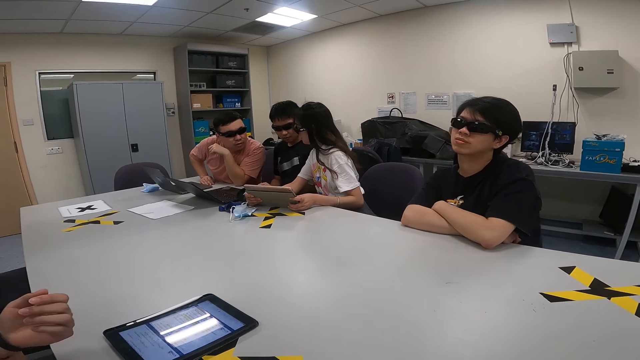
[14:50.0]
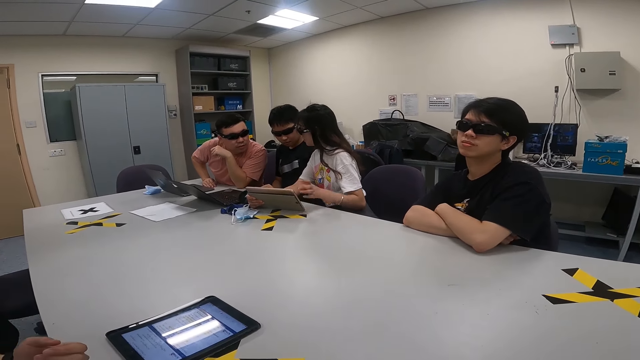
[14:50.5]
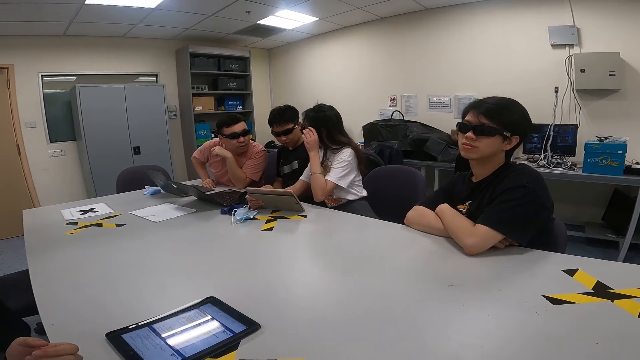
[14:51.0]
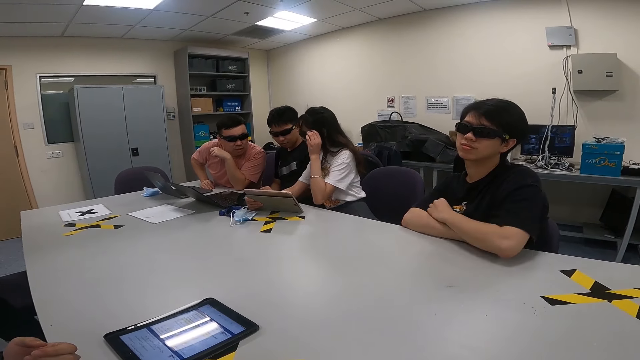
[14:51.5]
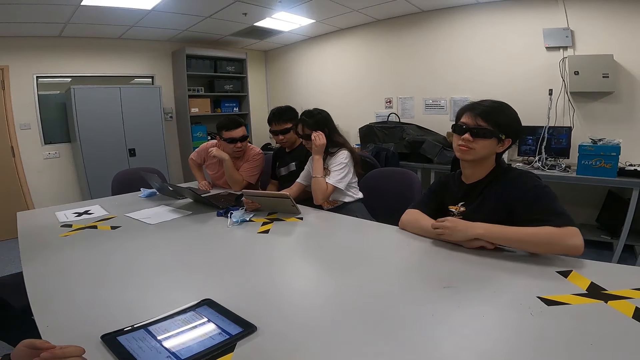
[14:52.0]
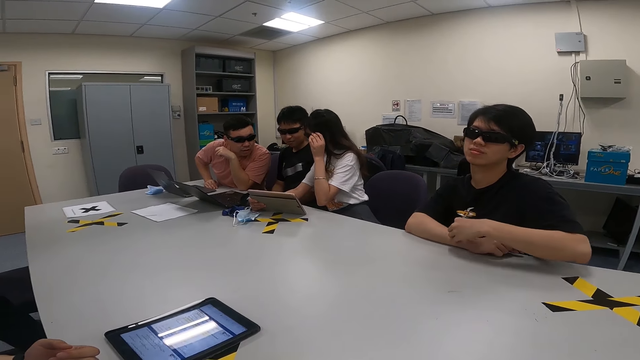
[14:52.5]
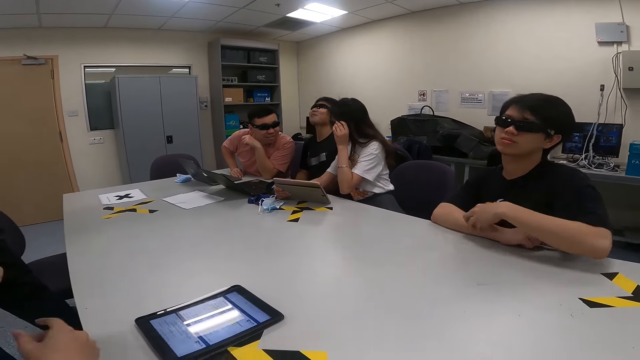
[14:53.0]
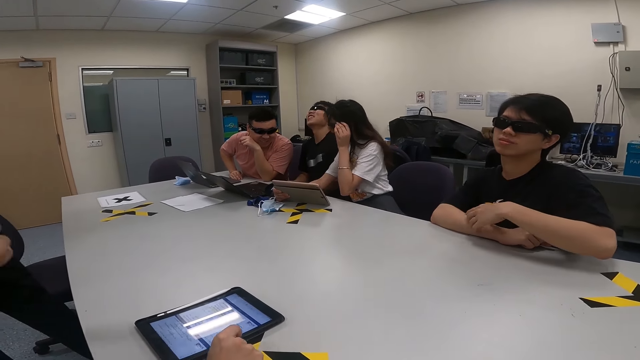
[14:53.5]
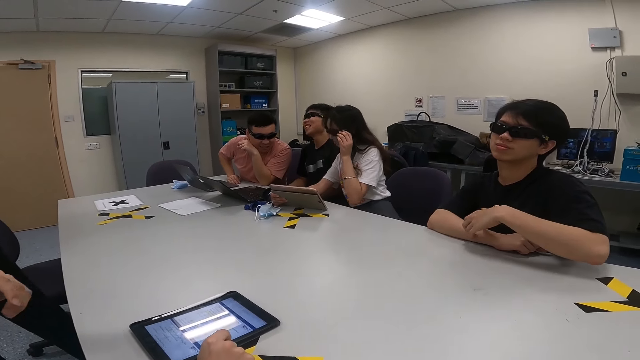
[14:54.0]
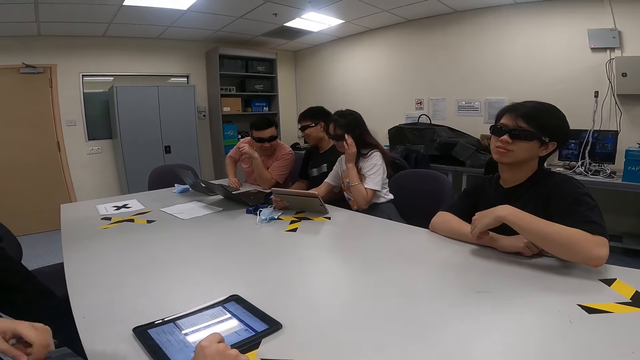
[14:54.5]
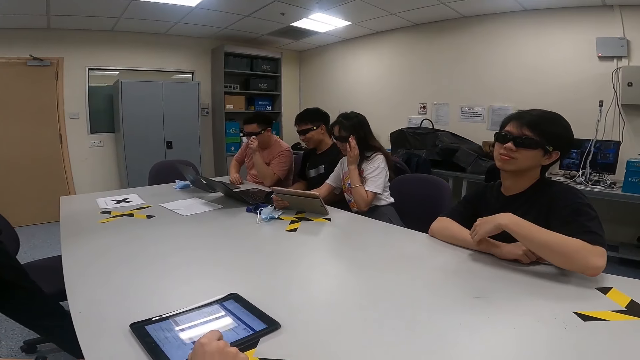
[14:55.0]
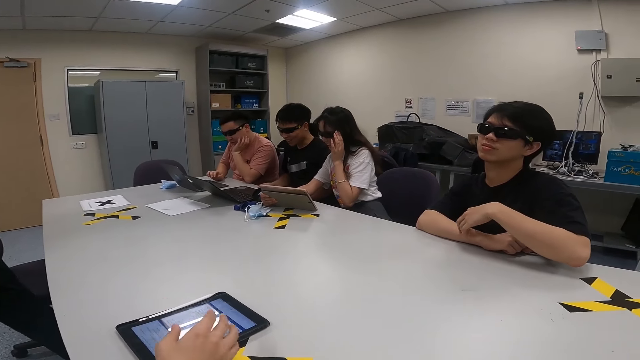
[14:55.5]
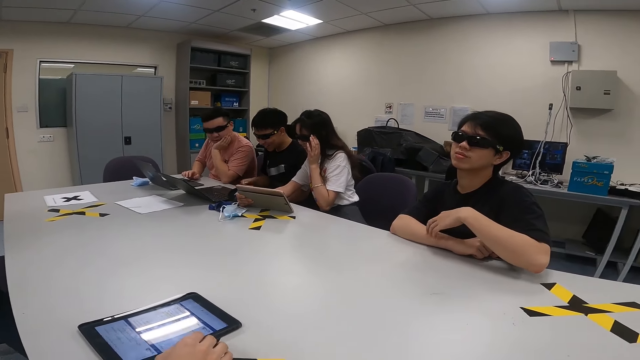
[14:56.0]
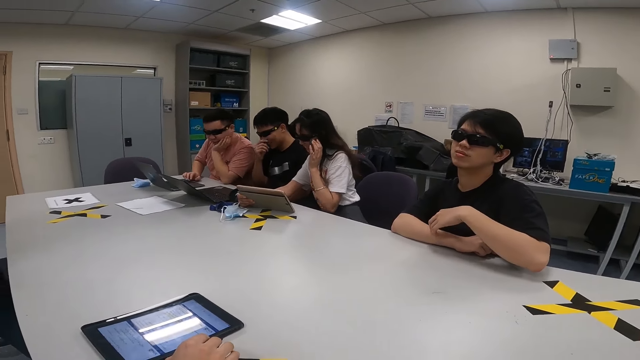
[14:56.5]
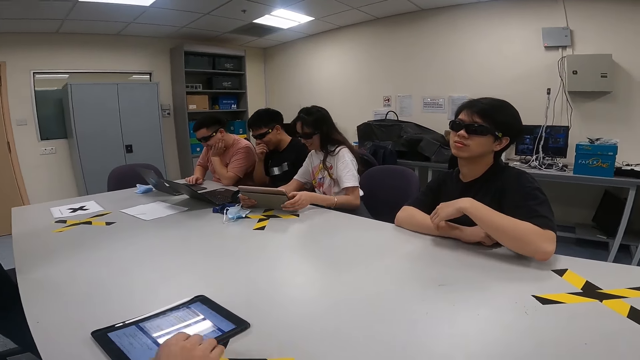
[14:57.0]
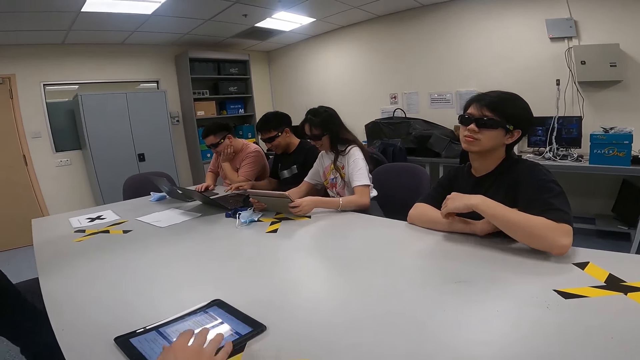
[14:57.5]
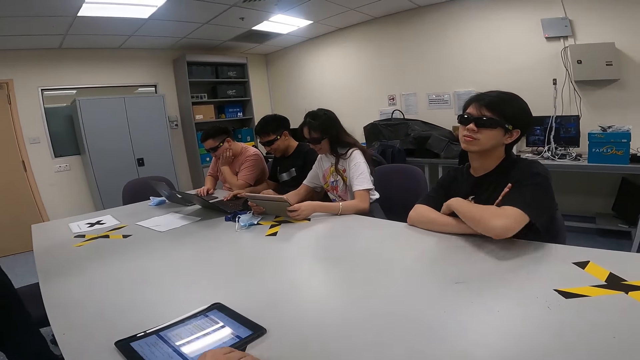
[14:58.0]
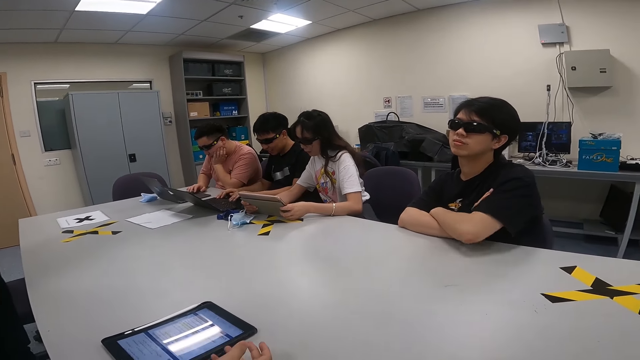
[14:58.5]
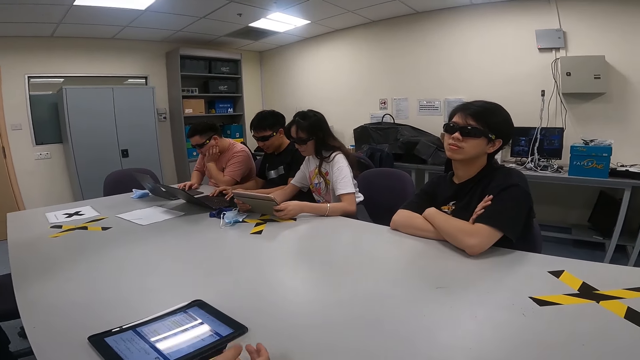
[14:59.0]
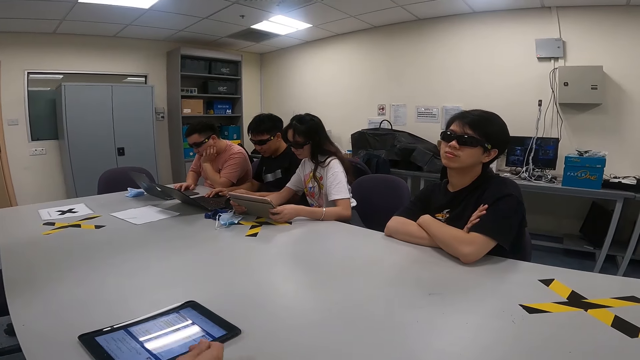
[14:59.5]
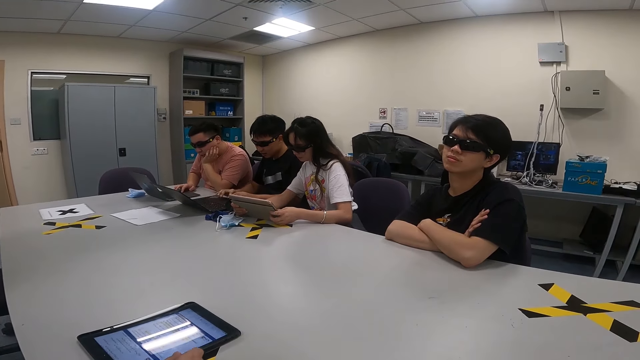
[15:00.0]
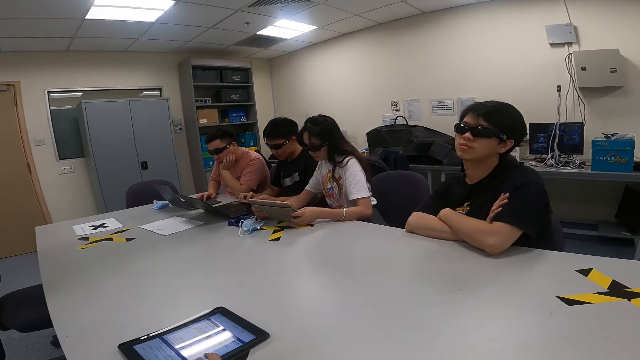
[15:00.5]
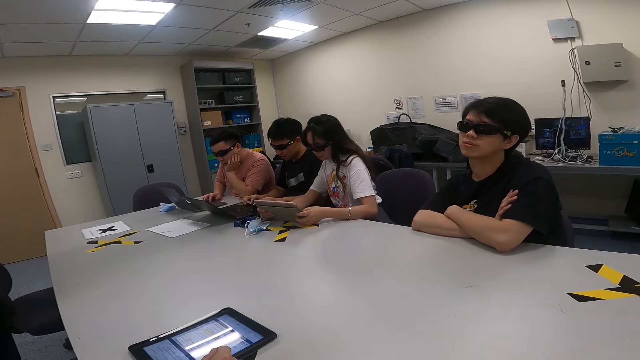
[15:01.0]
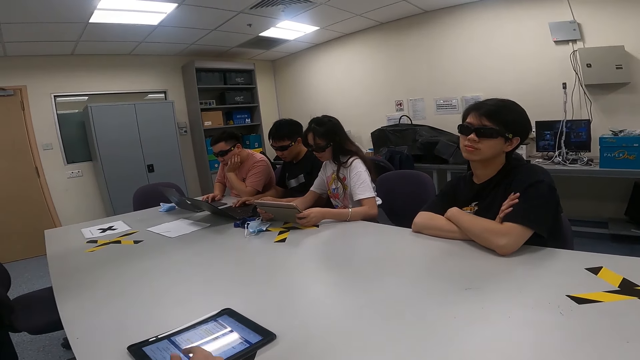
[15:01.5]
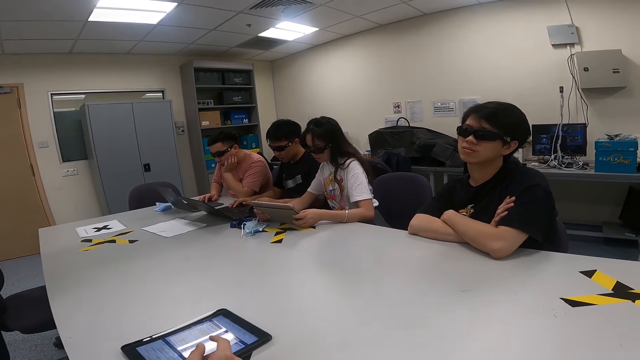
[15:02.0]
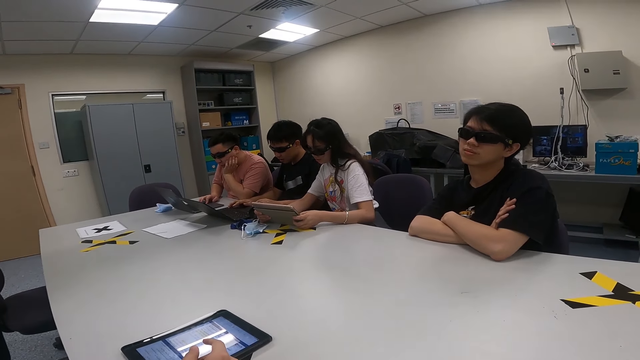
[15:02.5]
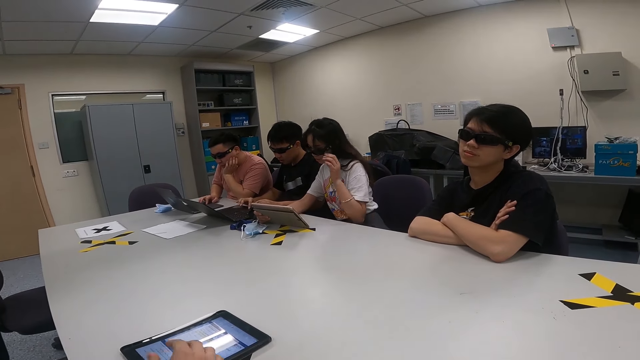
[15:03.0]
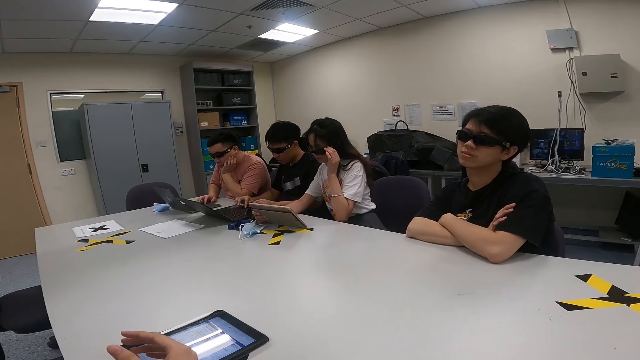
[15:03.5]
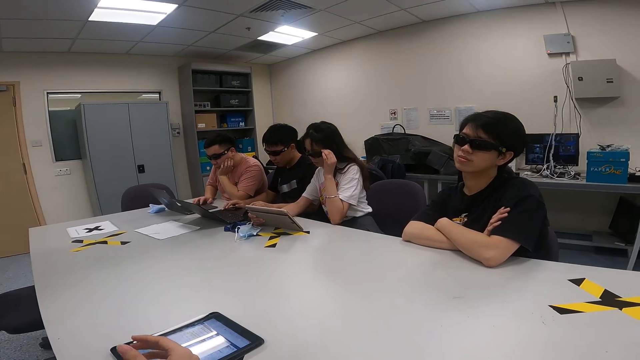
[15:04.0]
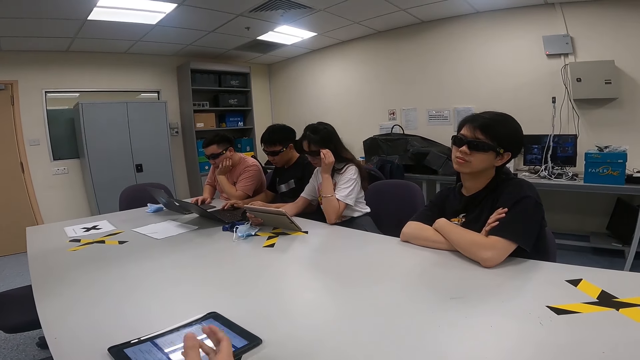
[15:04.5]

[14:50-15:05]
A person is talking.

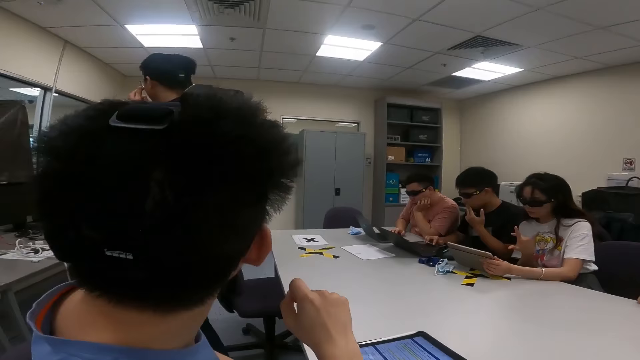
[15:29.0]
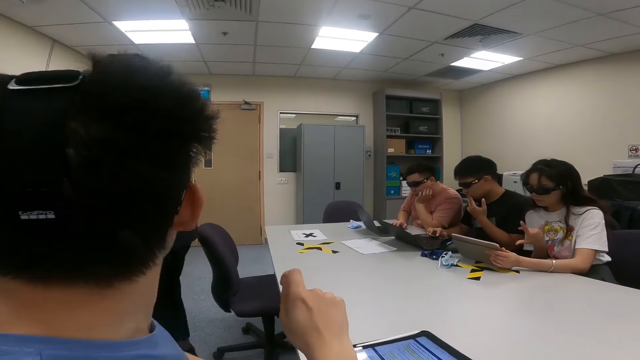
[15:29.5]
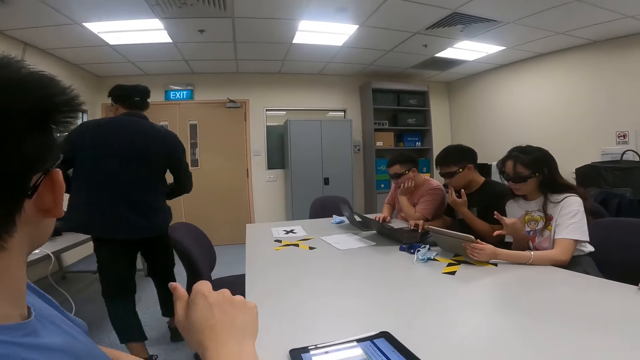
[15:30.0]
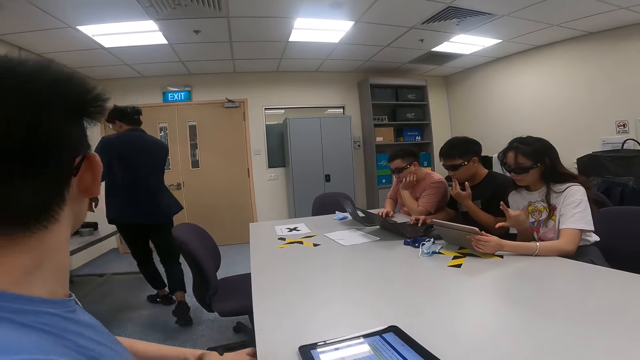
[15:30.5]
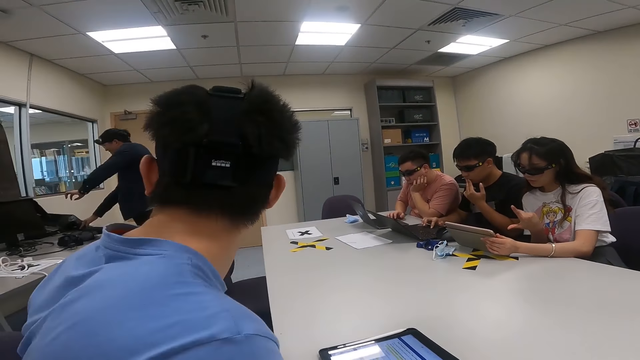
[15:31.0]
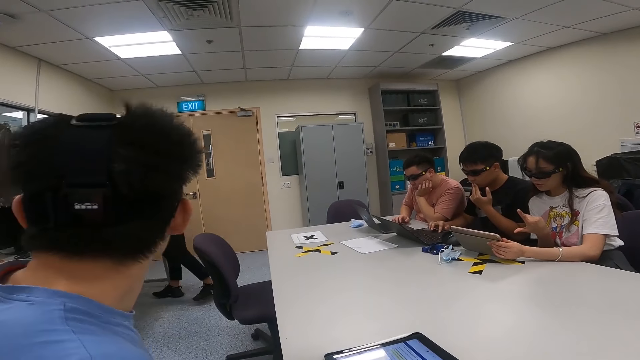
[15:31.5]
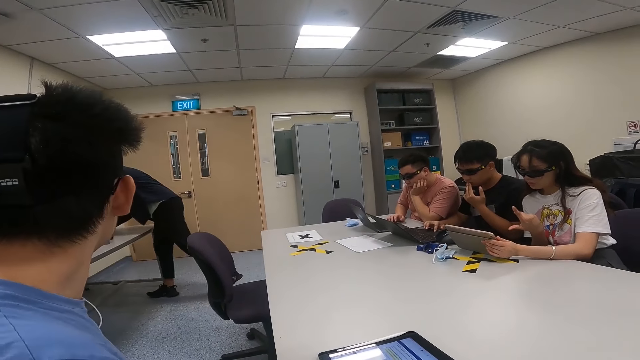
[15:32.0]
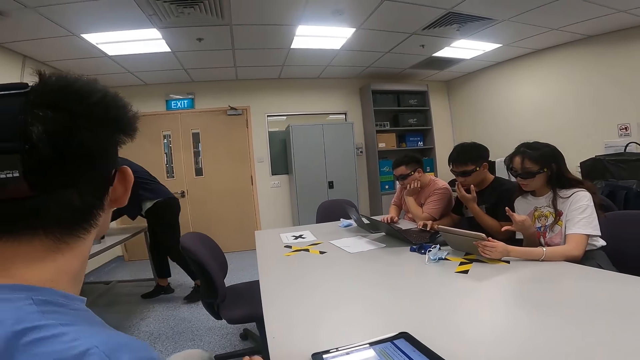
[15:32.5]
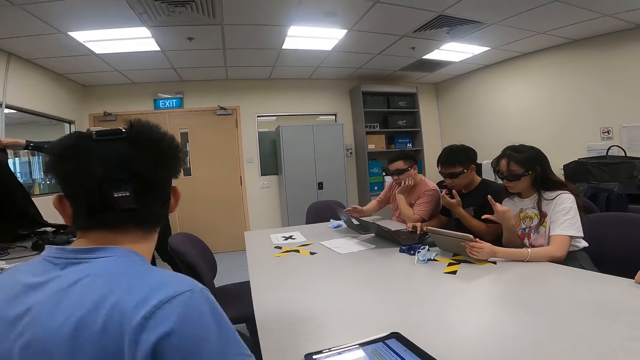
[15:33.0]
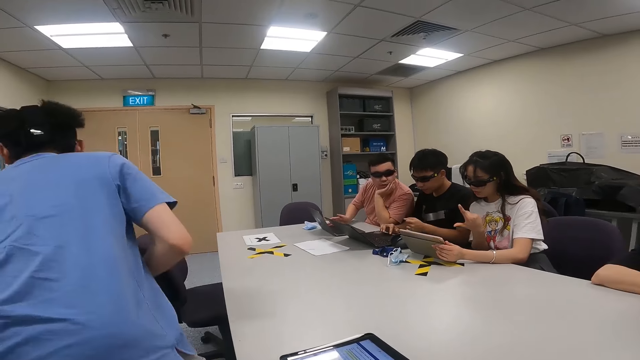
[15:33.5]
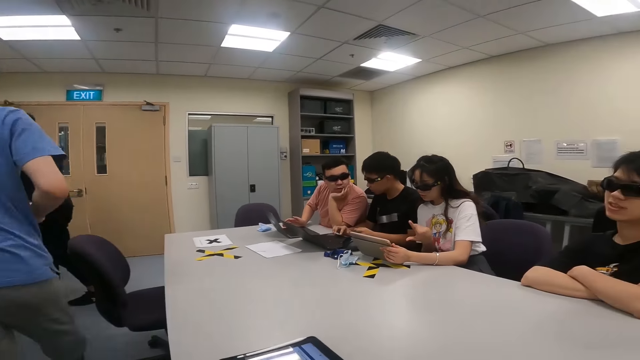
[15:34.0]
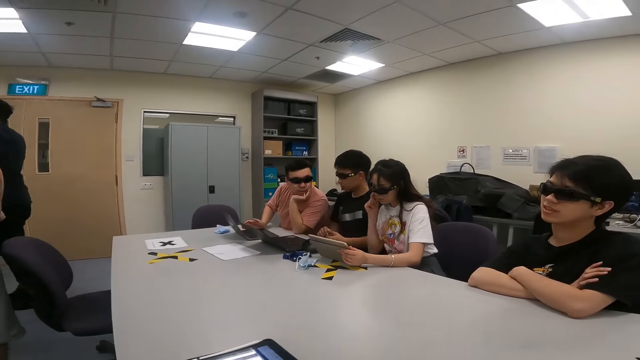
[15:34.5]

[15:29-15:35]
A person is going to get something. A person picks something. Another person is going to get something.
